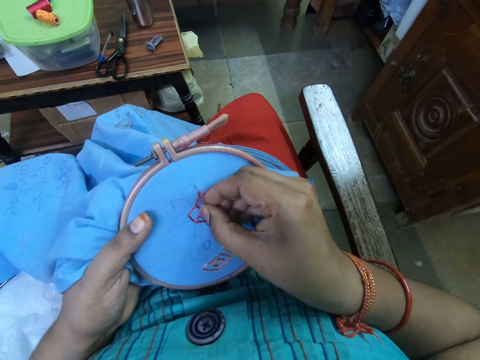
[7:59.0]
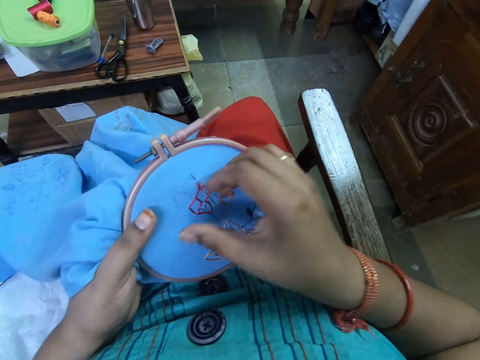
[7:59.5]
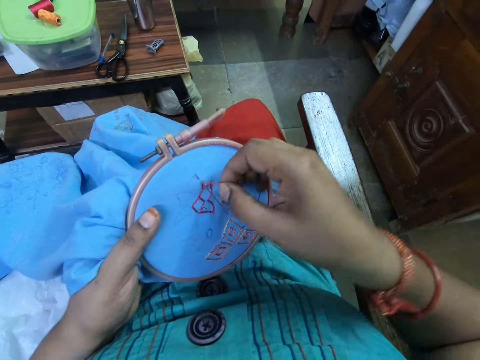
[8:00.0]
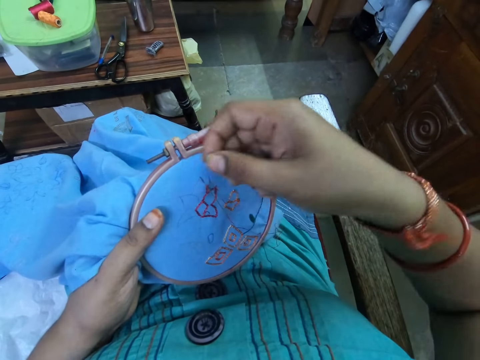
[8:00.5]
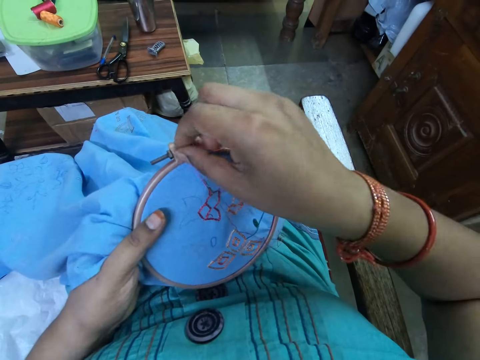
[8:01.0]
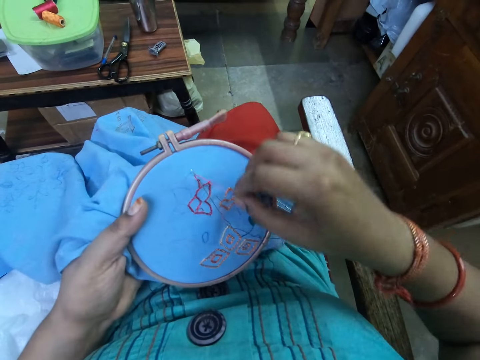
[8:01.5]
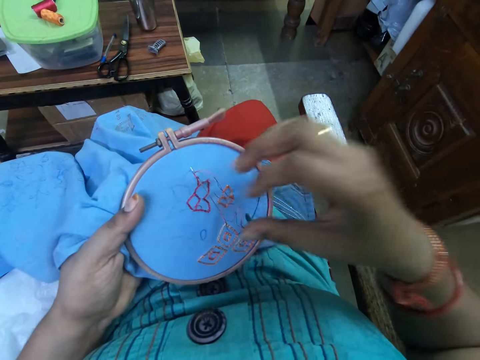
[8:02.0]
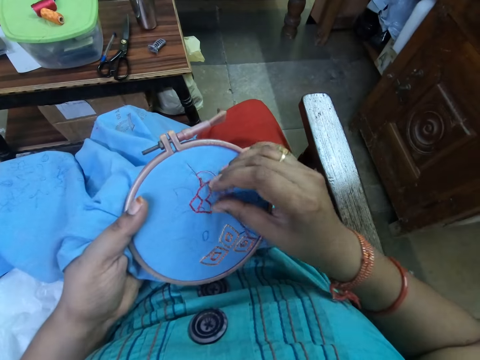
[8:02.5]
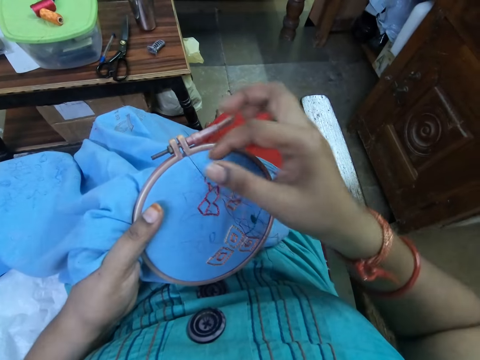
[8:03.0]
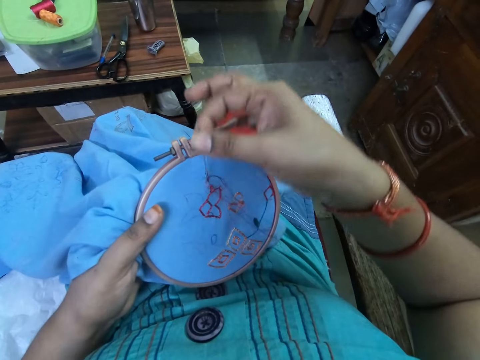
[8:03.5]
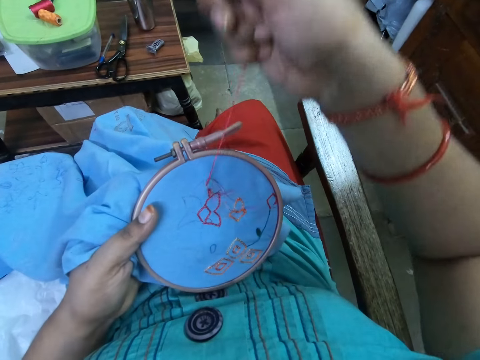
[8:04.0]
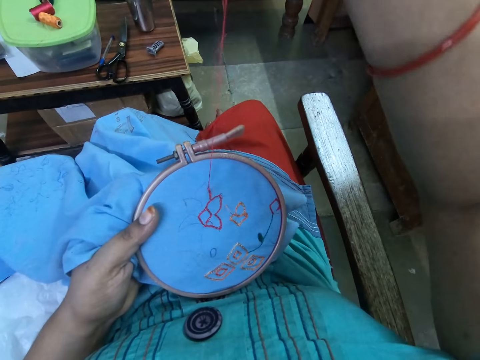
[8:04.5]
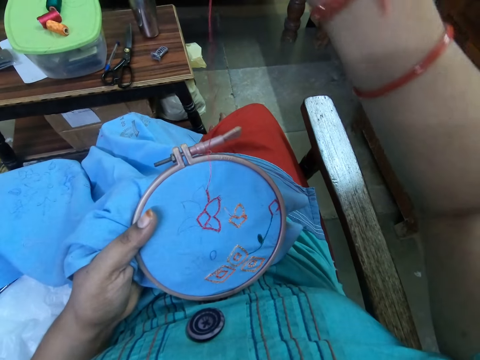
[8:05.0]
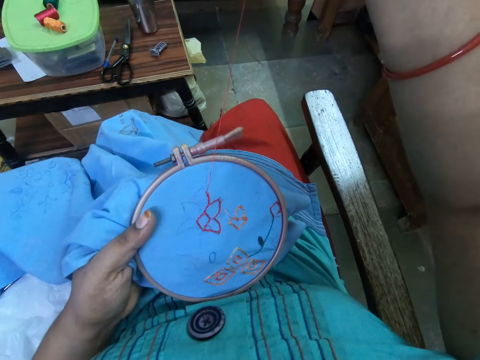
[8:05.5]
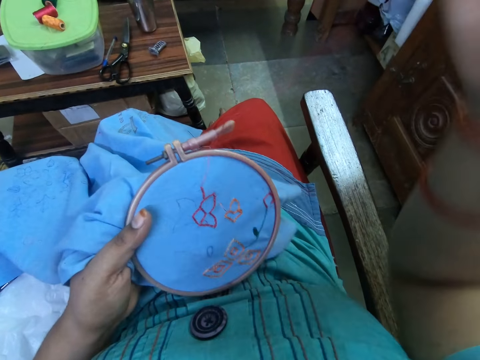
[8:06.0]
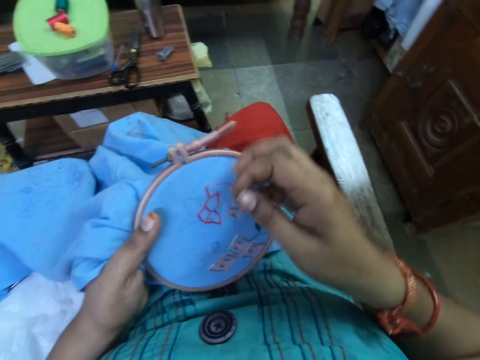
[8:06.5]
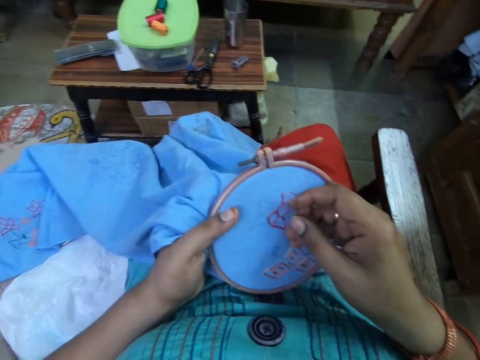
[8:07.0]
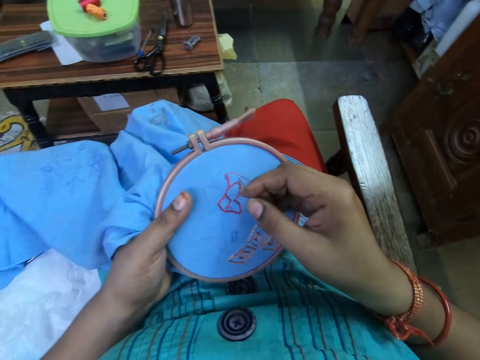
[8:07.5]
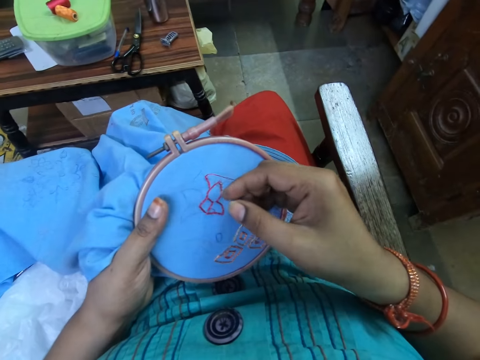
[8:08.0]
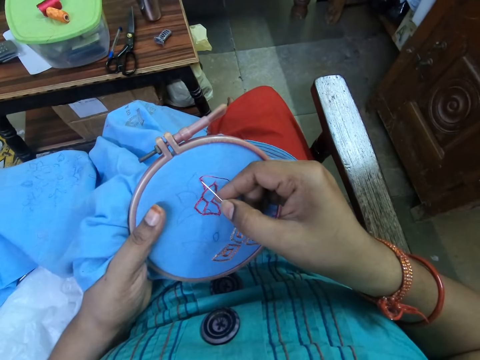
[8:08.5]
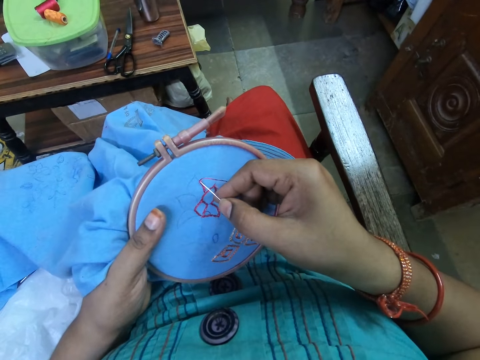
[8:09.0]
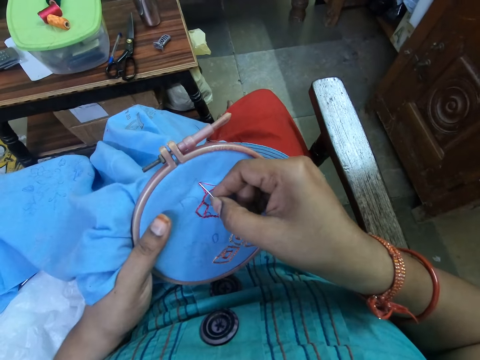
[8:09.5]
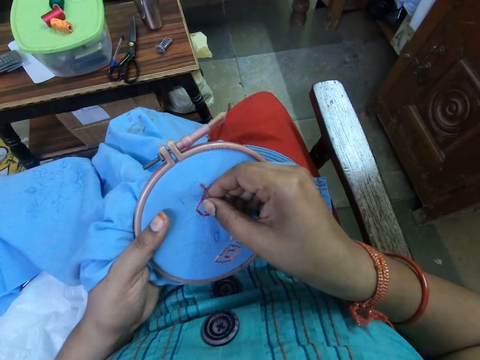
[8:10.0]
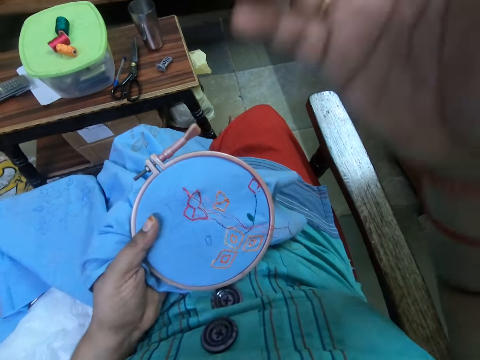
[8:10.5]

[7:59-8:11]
The camera wearer moves the thread under the needle. She pushes the needle. She pulls the thread. She lowers her right hand. She inserts the needle in her right hand into the fabric on the embroidery hoop in her left hand. She touches her head with her right hand.
